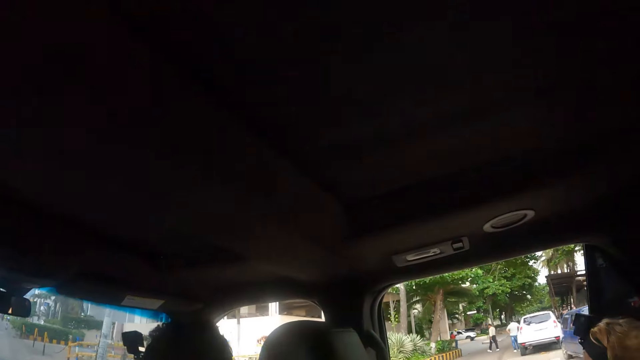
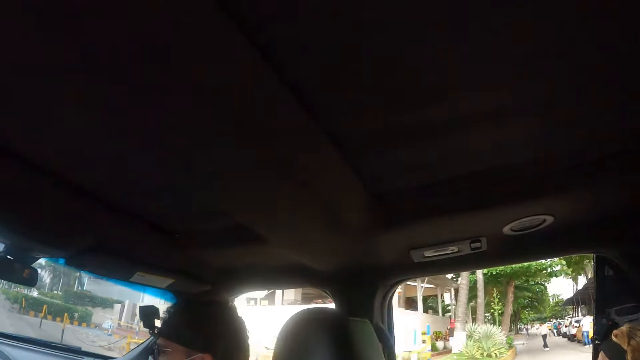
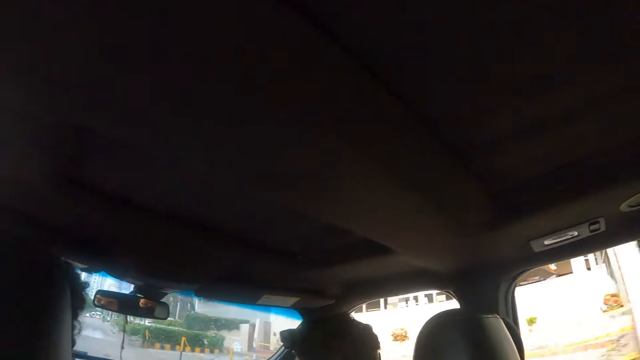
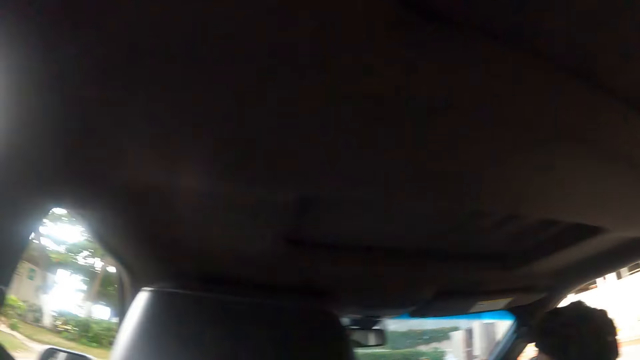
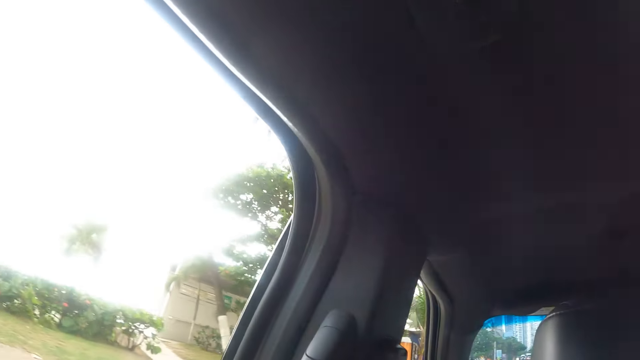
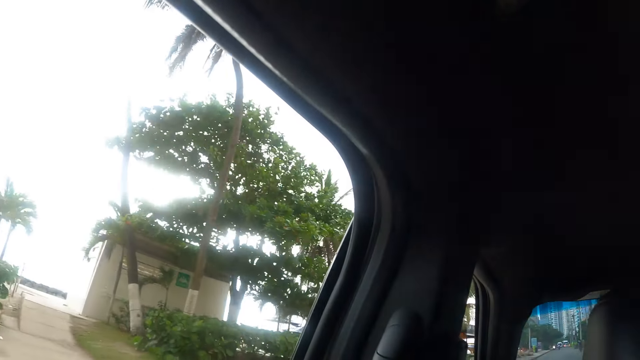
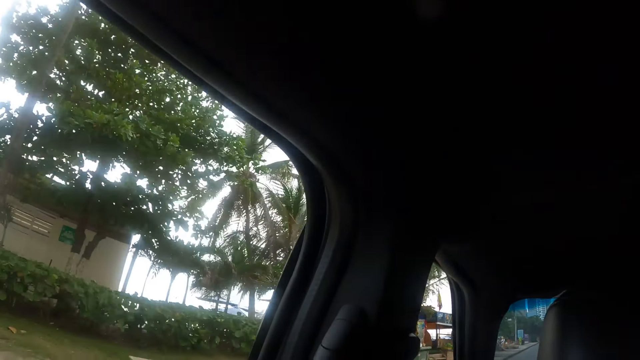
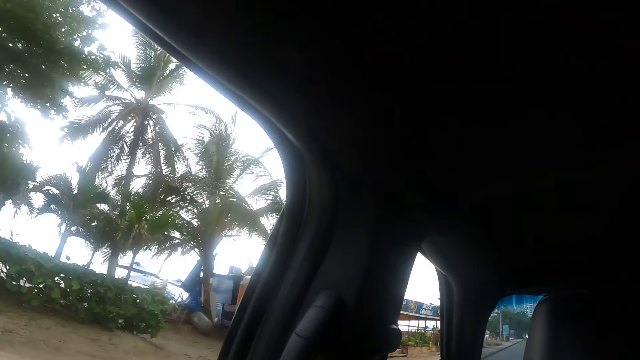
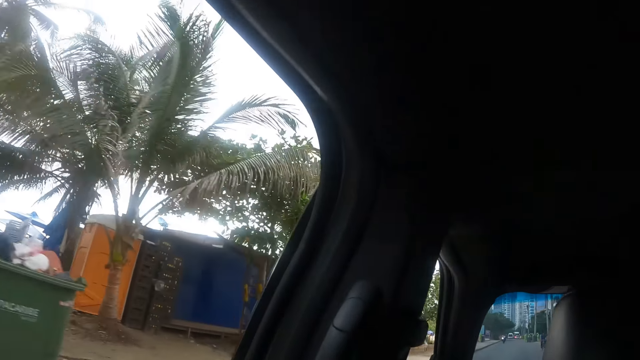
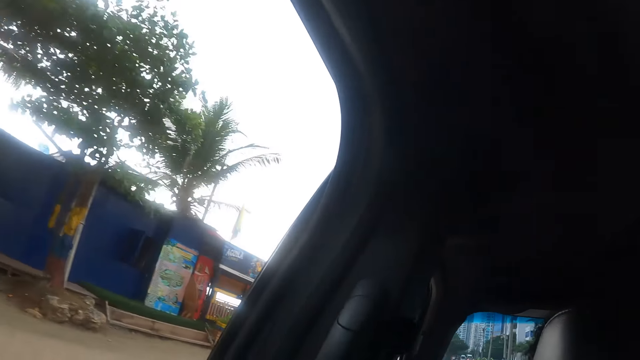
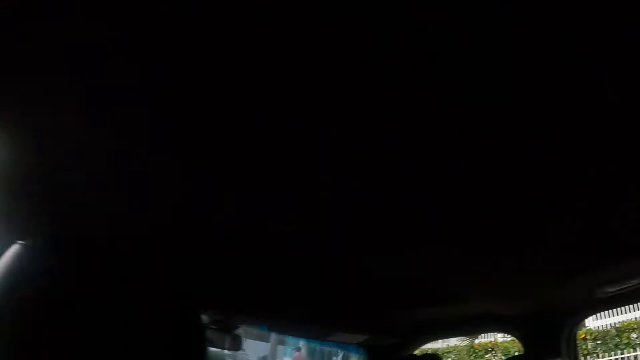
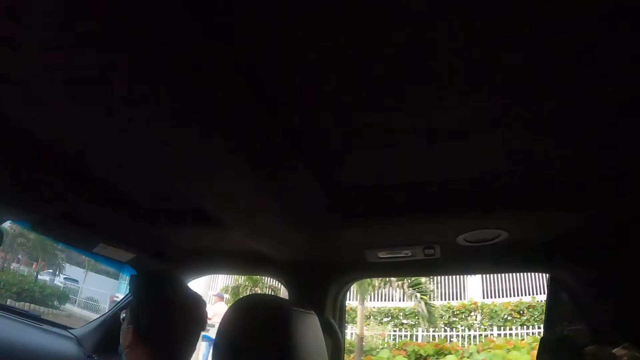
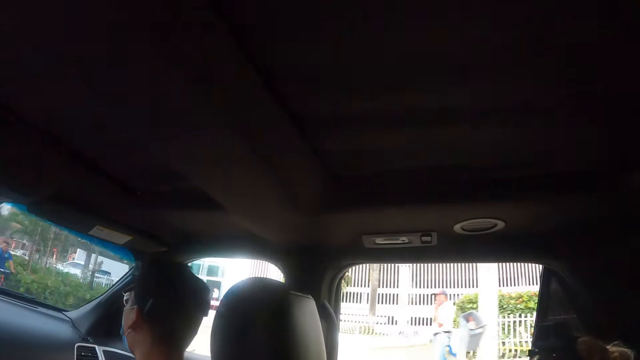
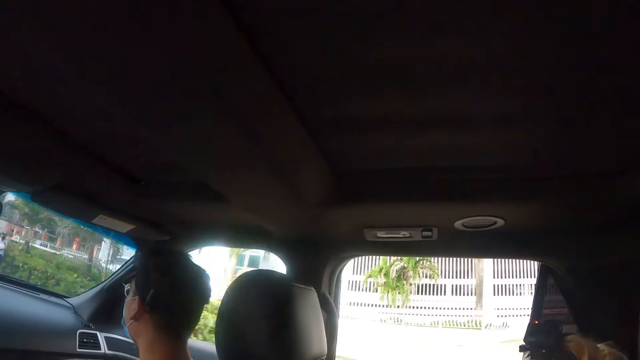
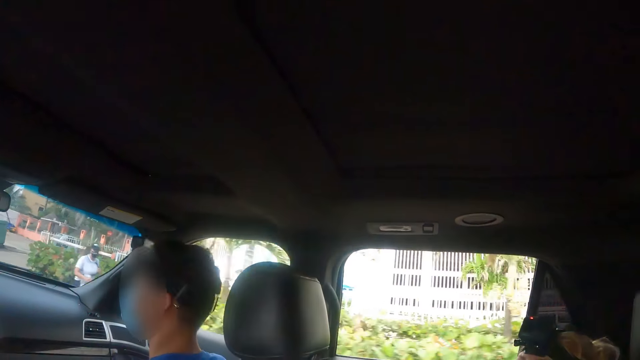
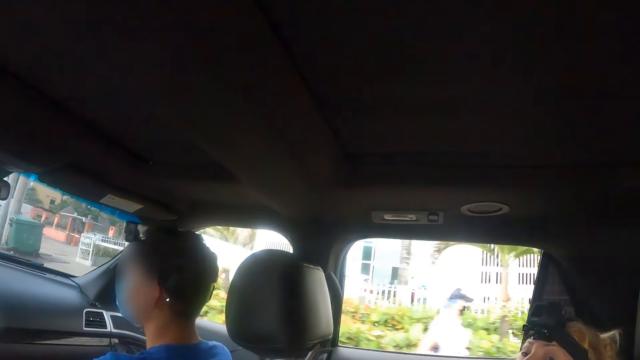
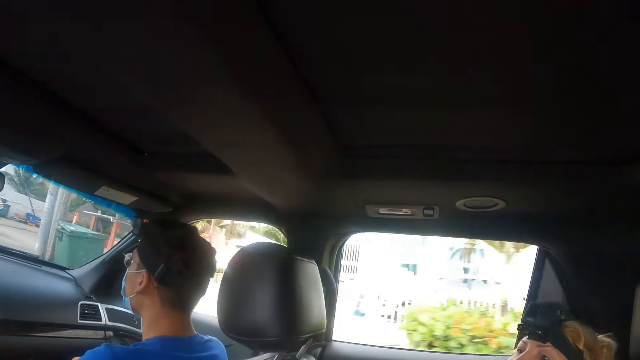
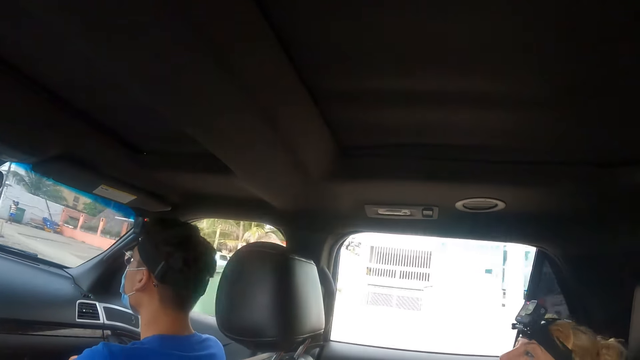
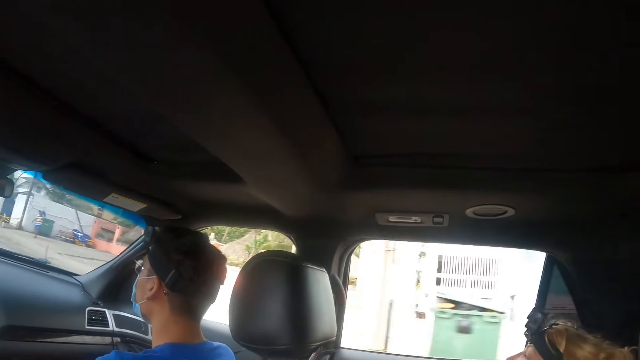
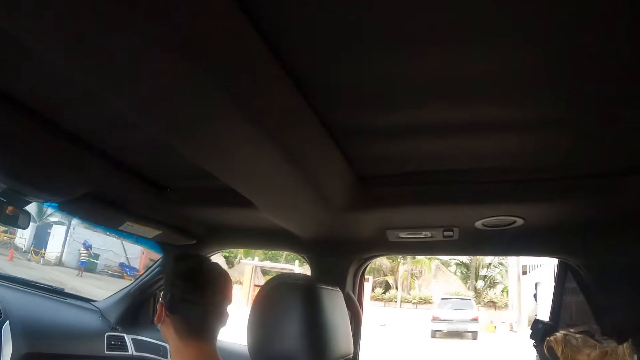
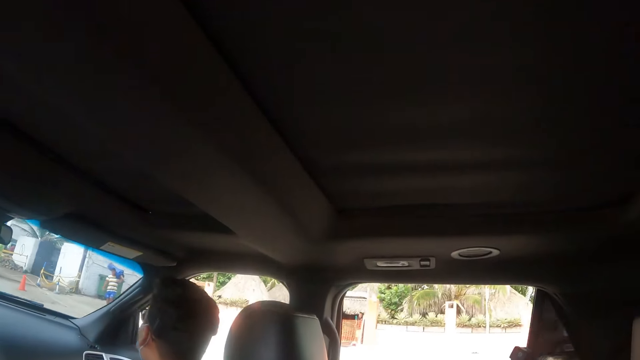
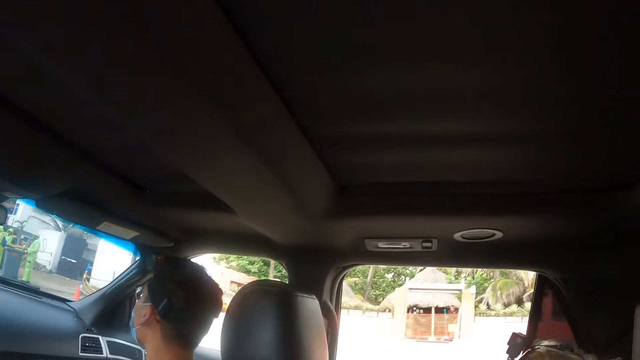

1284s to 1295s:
The camera wearer looks at a person.

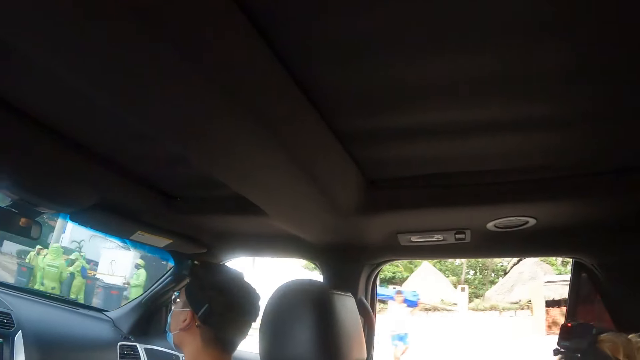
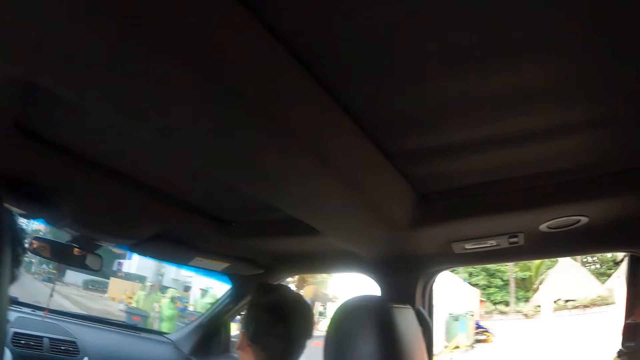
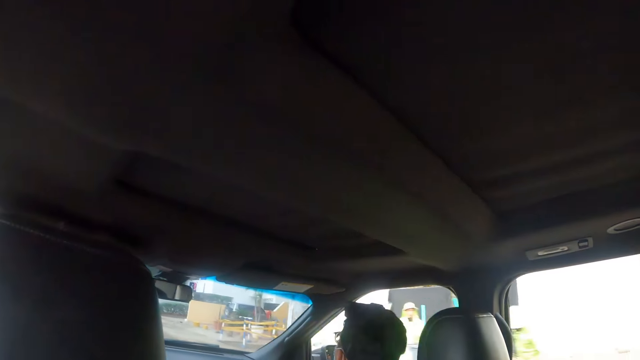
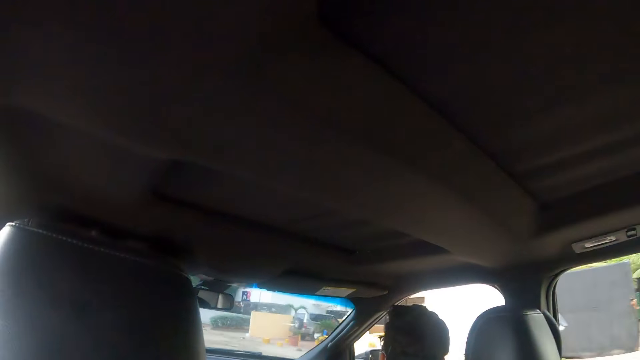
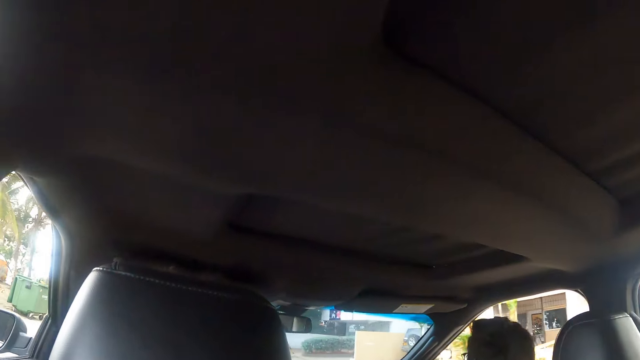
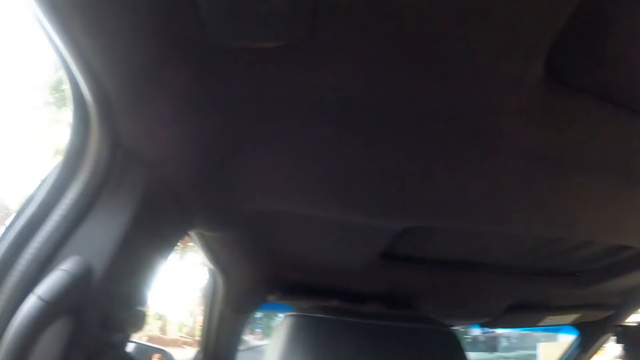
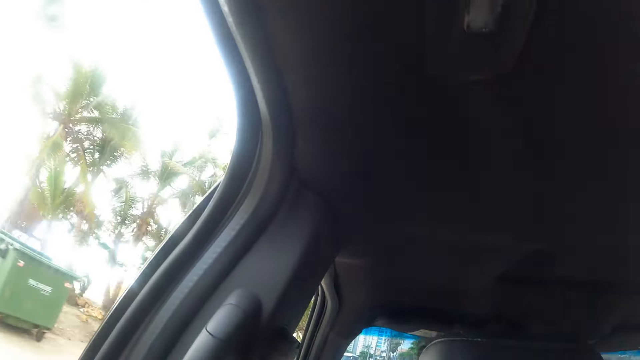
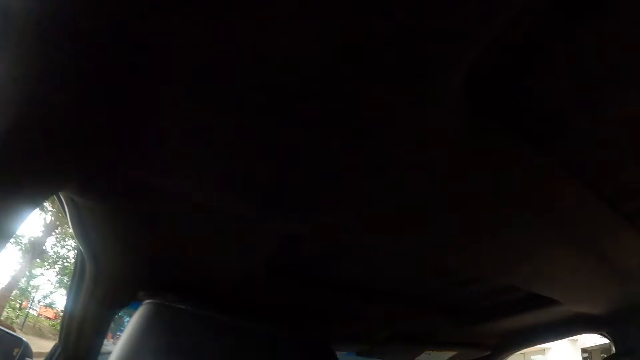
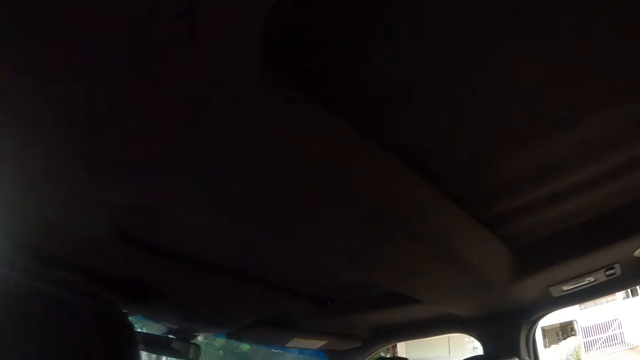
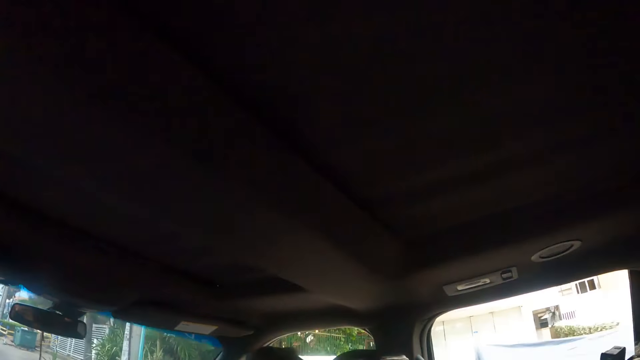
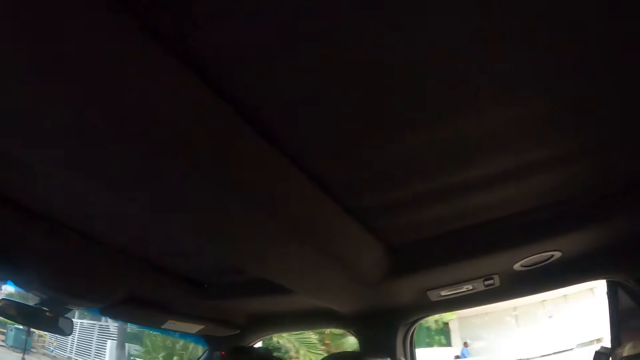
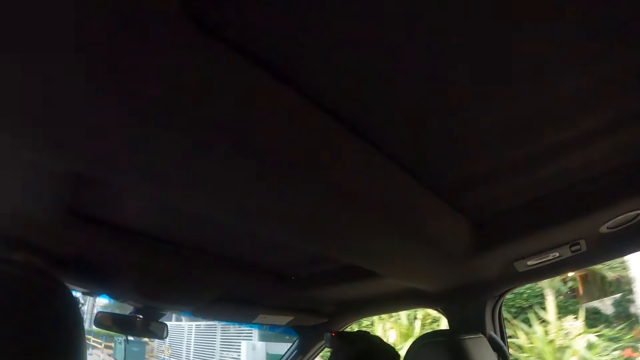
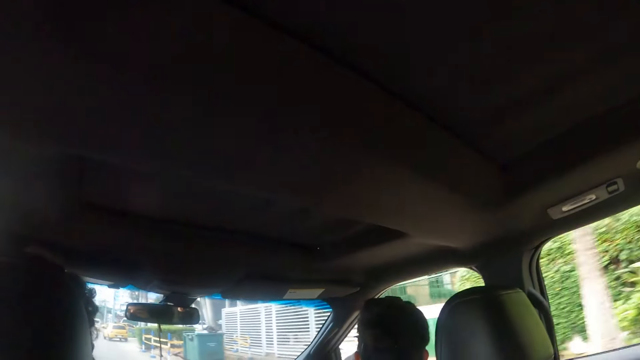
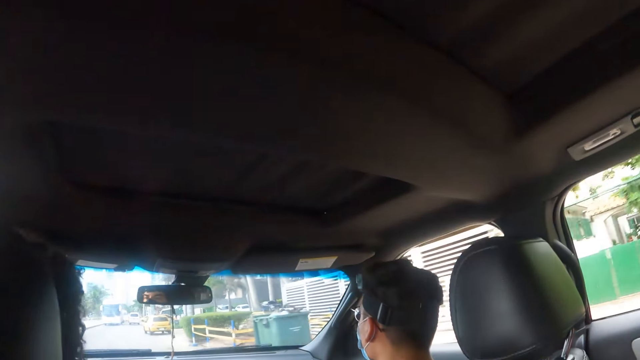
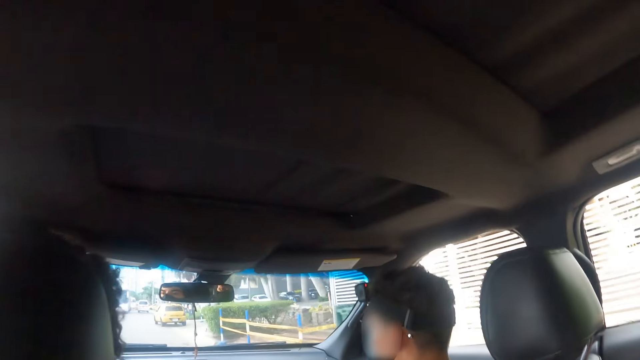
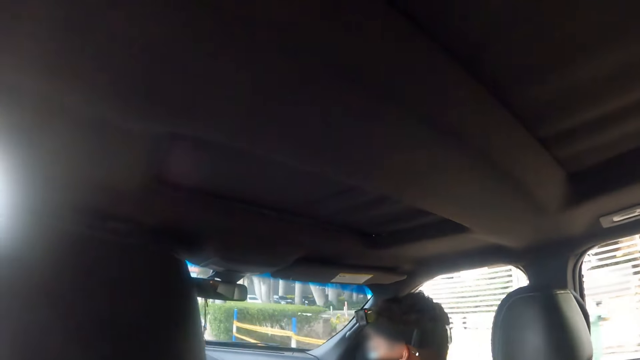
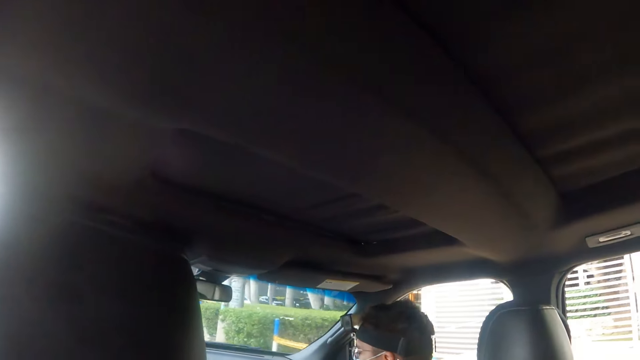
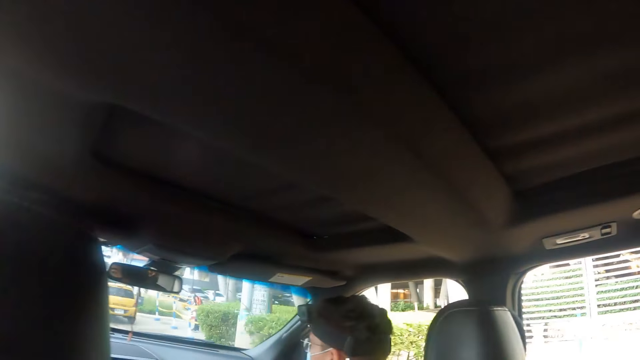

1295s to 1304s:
The camera wearer looks around the car. They look around the road.
